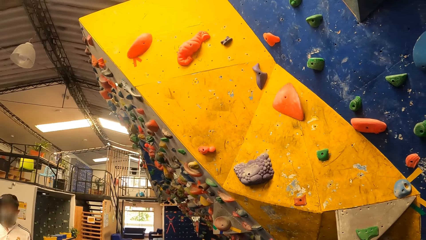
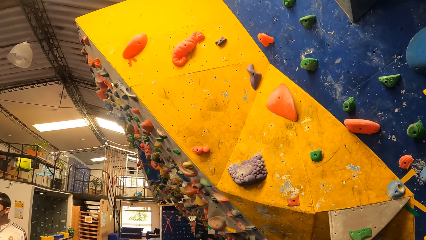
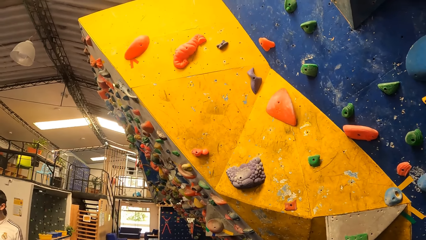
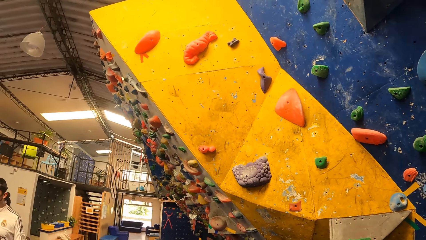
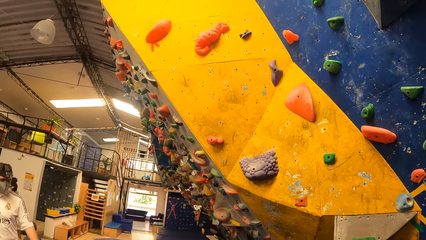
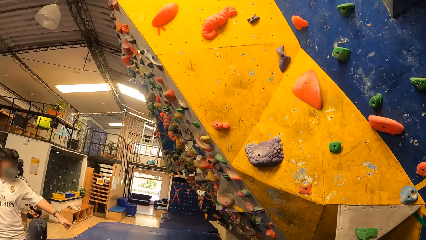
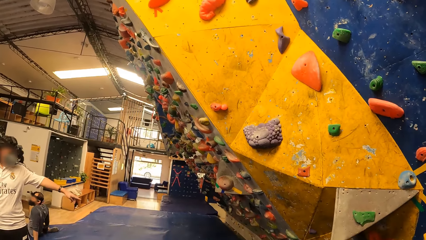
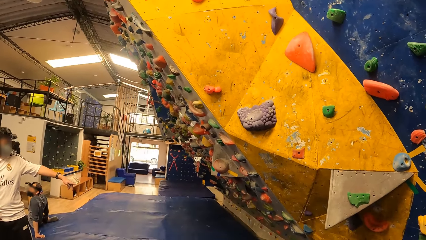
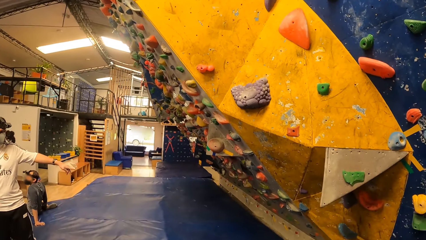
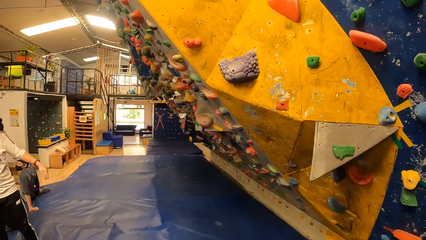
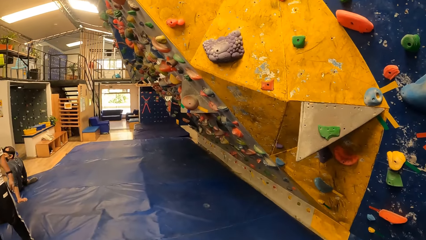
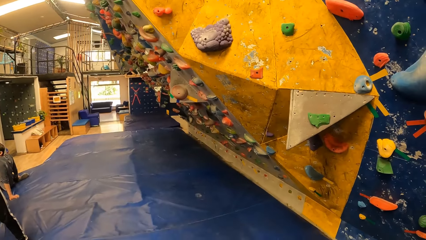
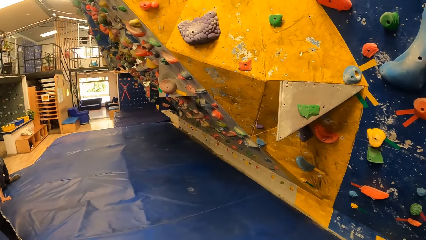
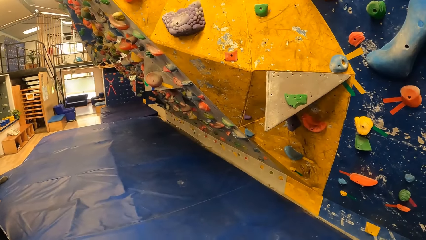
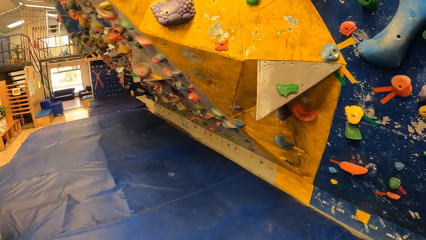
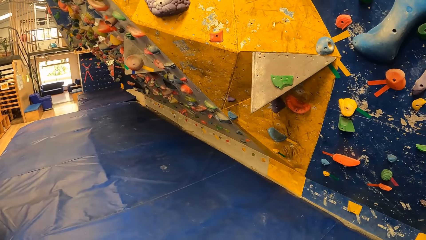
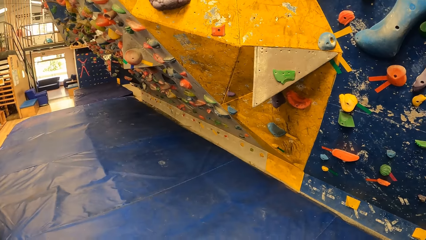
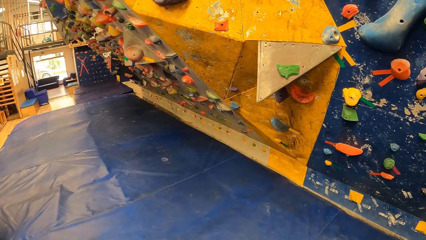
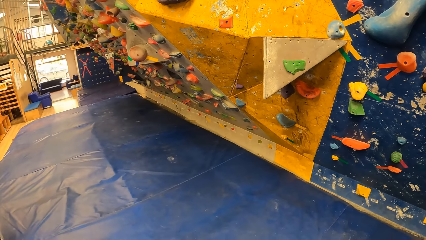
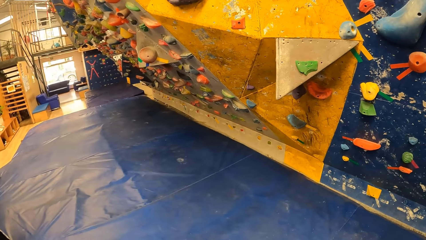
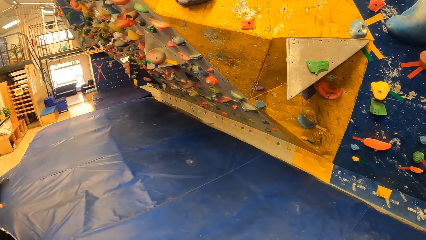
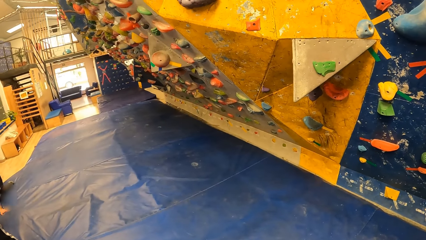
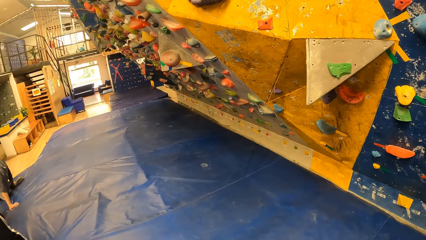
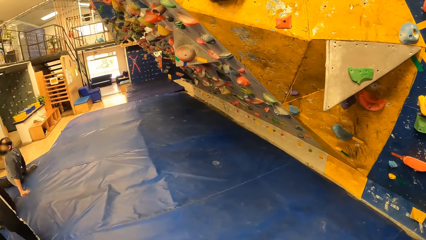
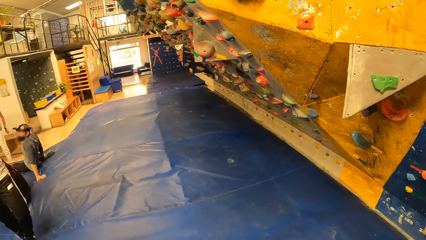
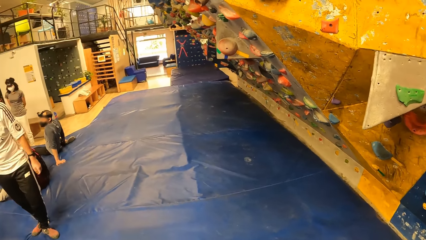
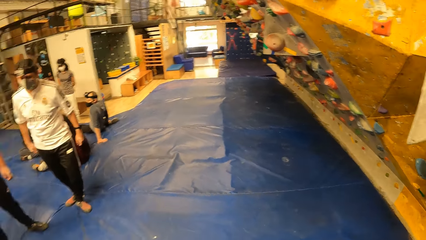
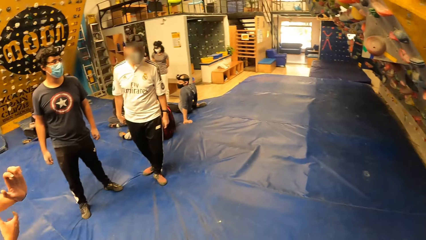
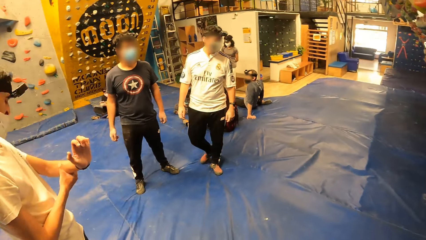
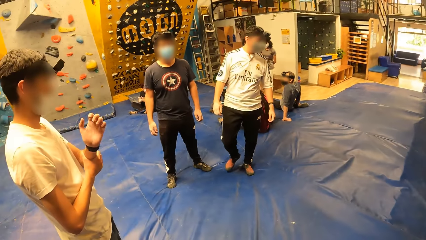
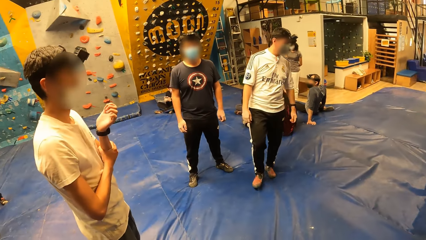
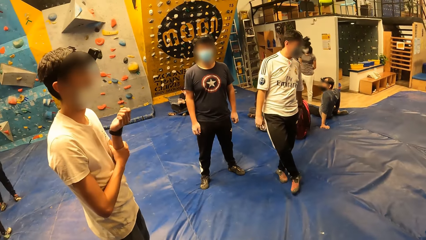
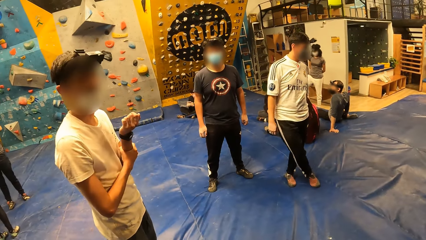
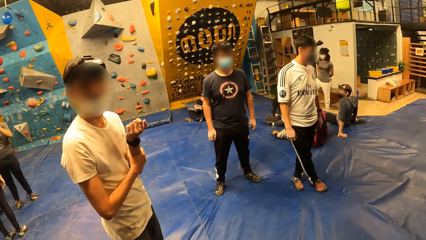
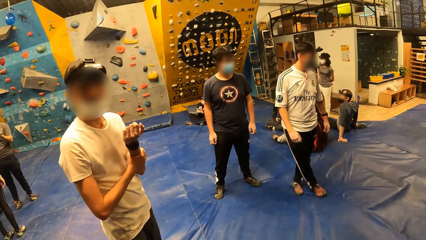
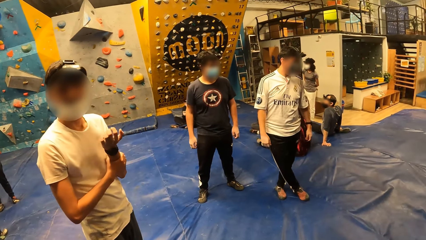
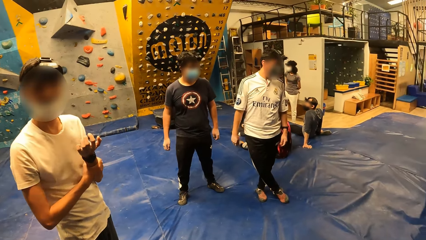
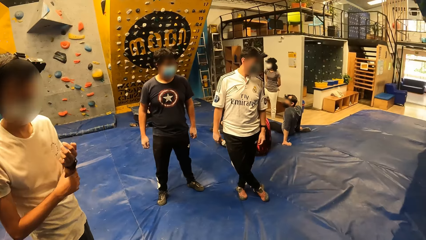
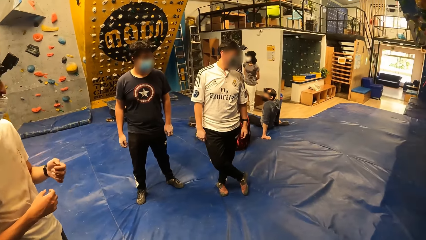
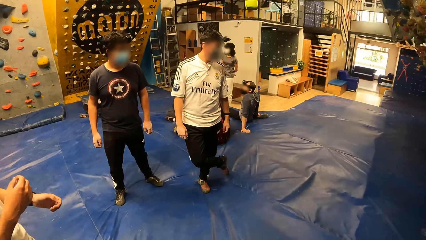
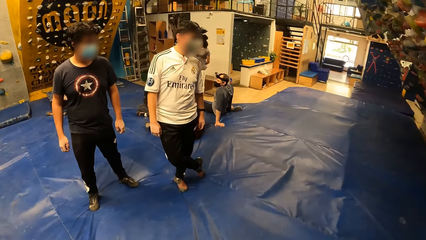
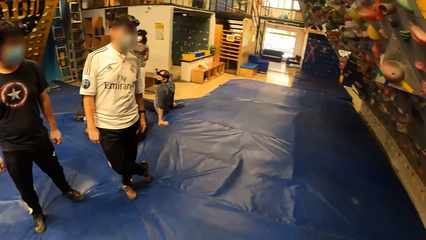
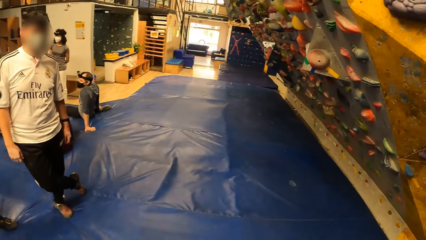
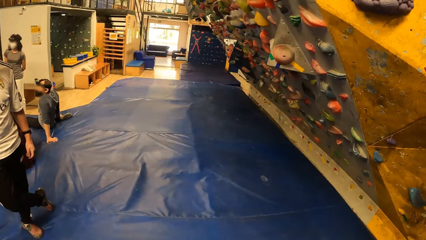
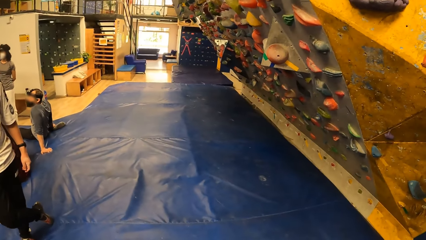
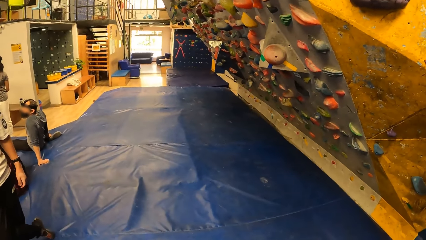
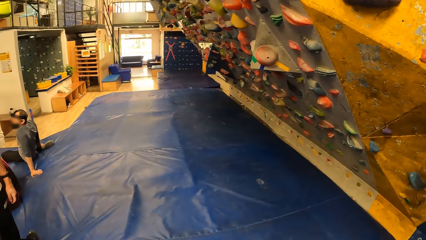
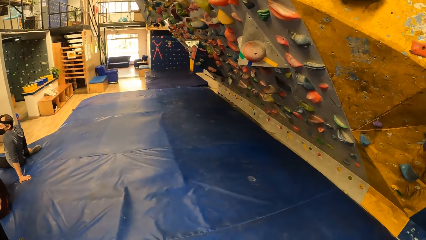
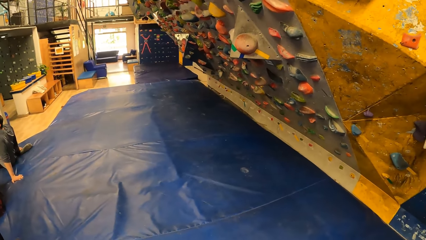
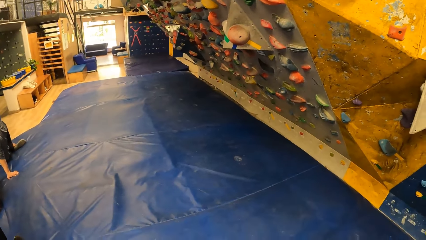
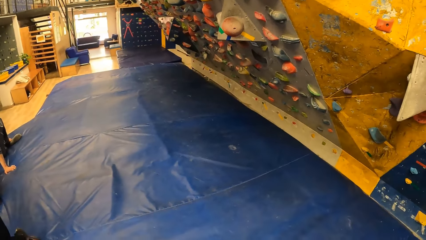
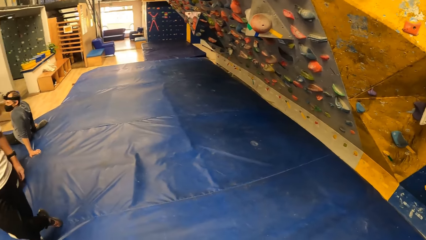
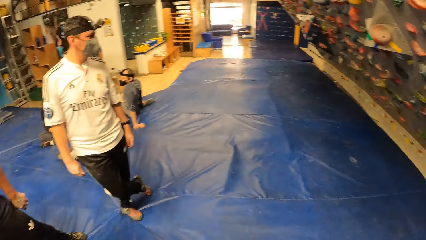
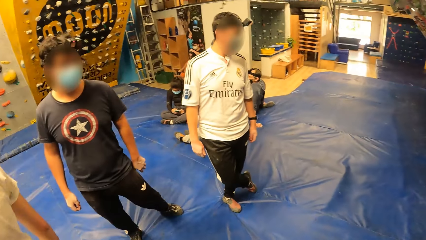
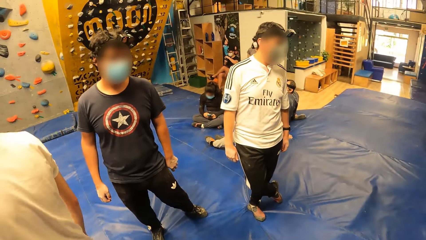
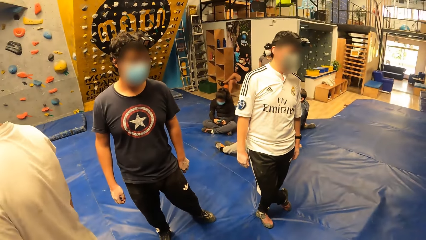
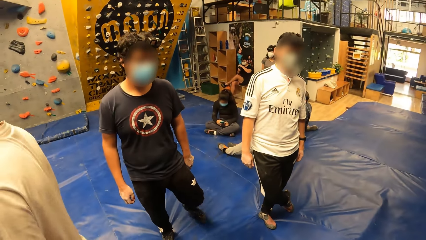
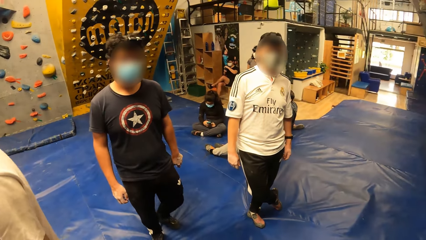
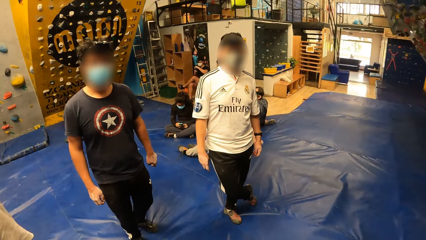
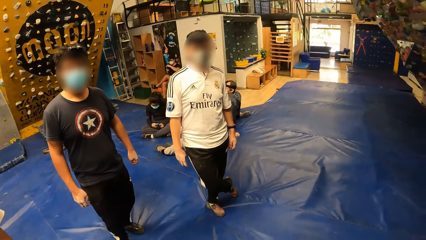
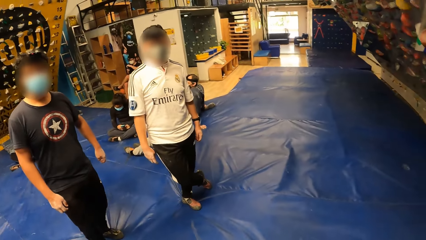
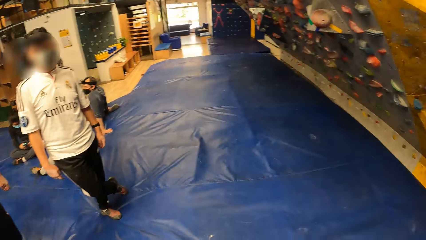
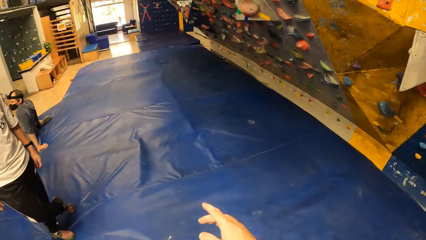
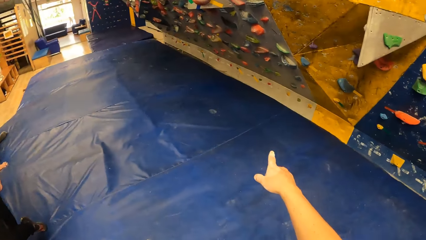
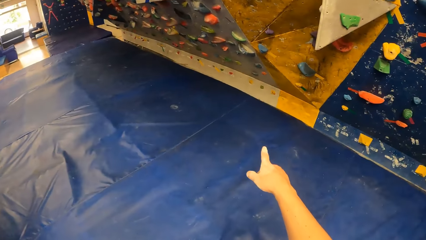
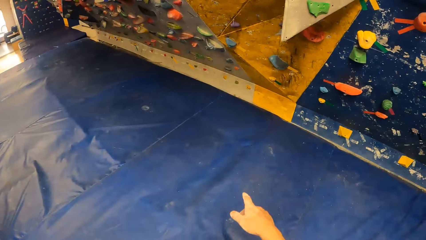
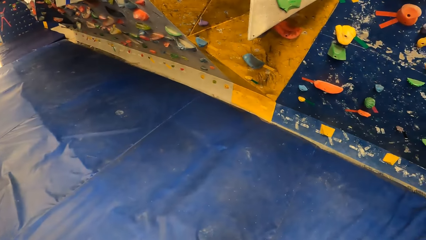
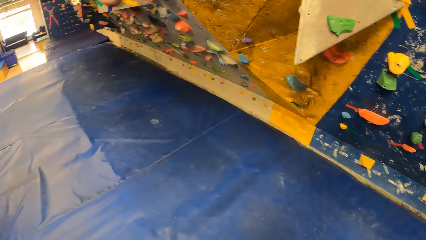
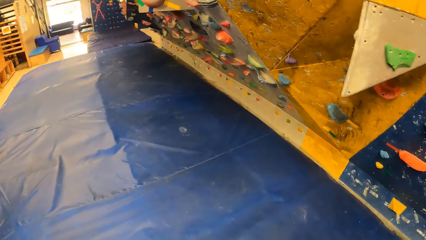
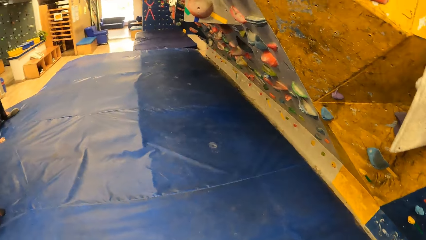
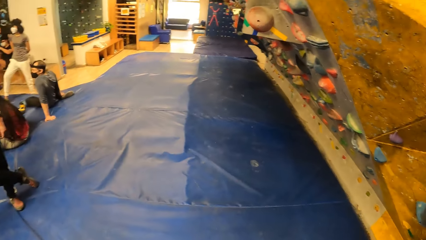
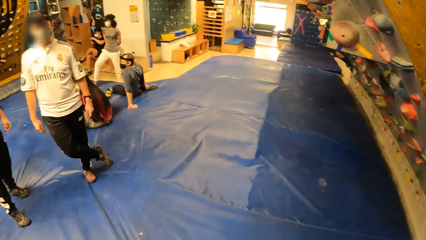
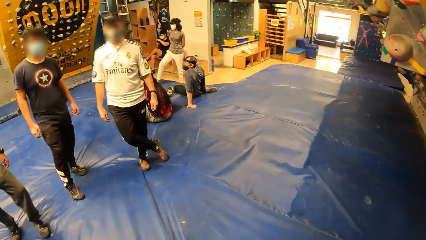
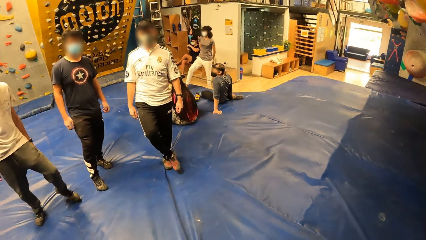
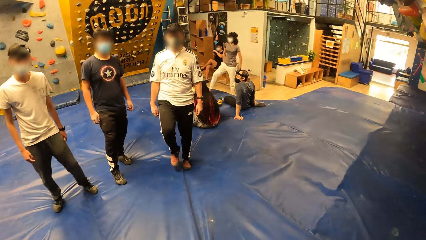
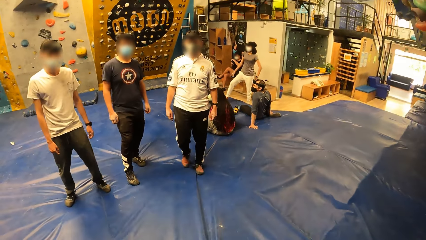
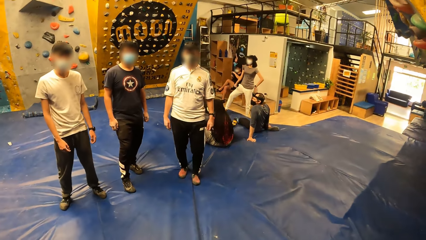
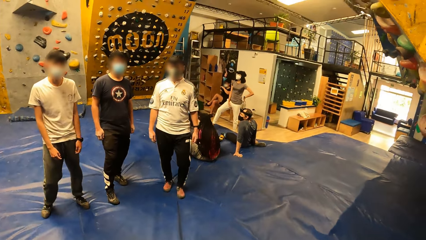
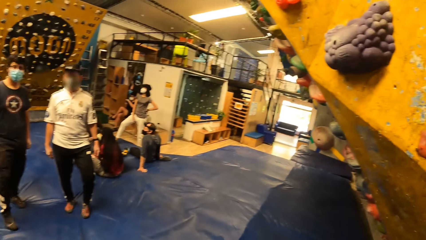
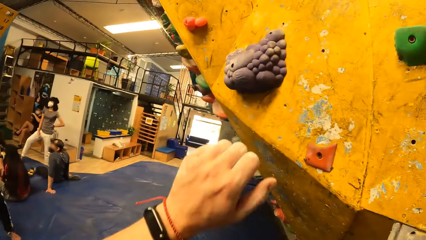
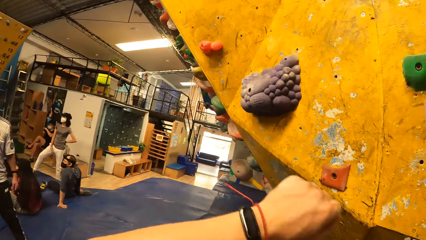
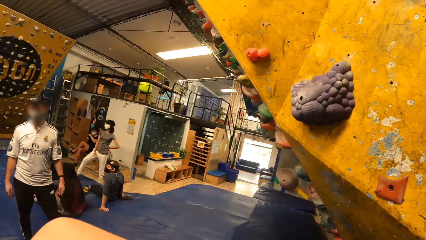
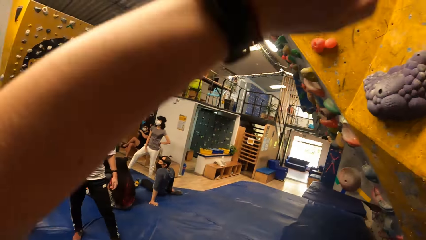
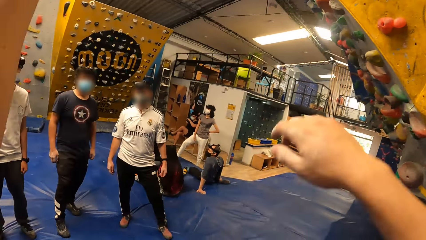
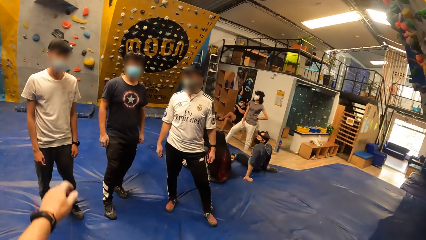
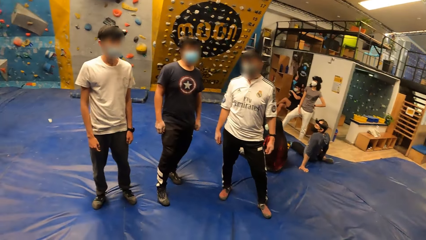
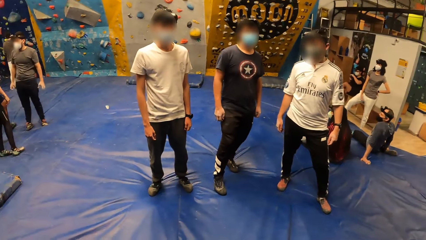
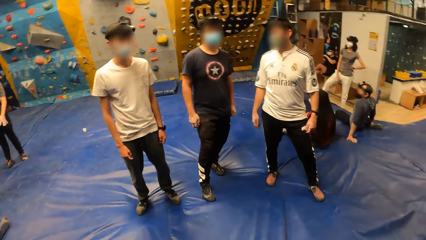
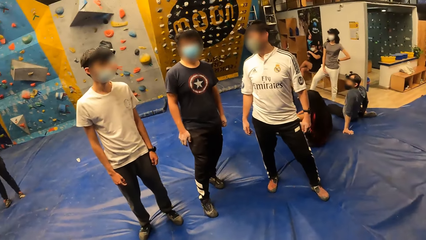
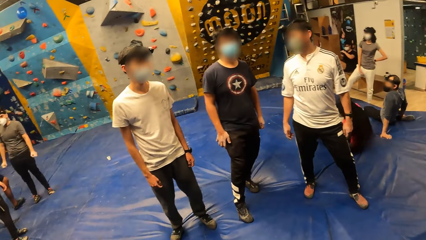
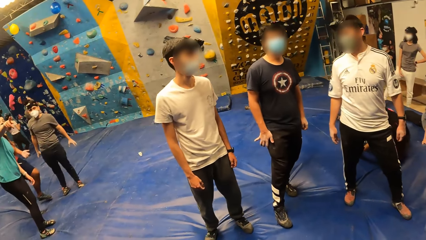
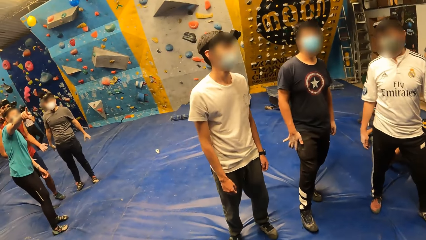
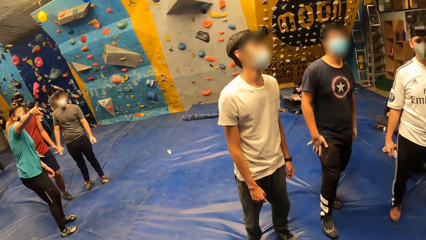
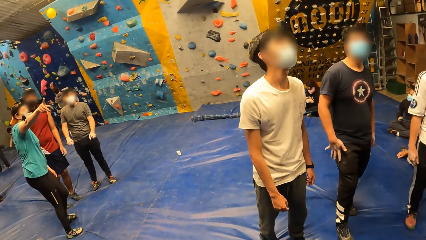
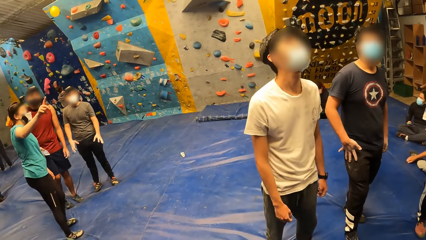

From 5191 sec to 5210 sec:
The camera wearer interacts with the boy, a man and another man.
